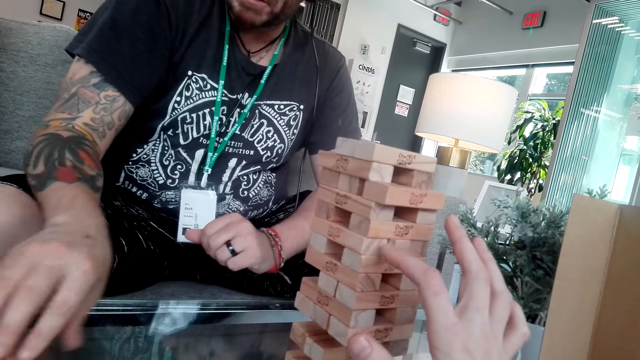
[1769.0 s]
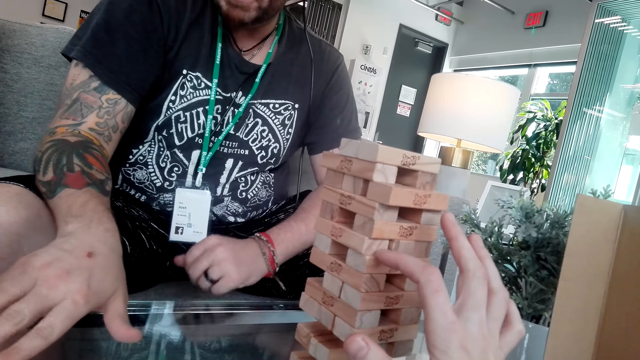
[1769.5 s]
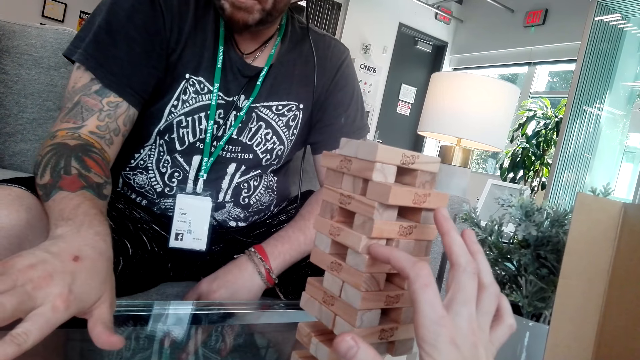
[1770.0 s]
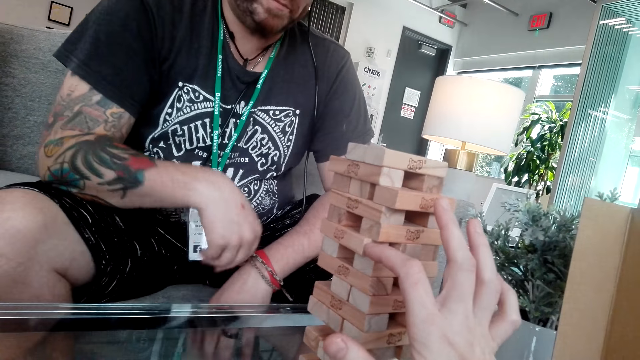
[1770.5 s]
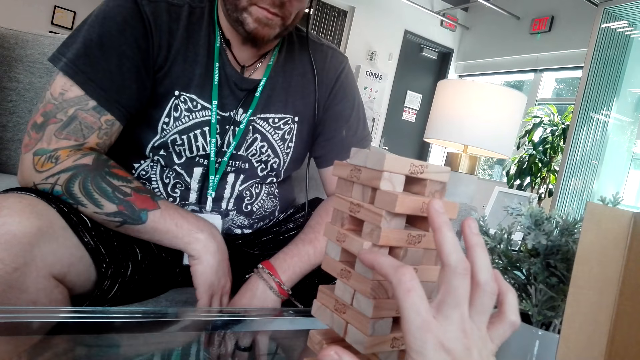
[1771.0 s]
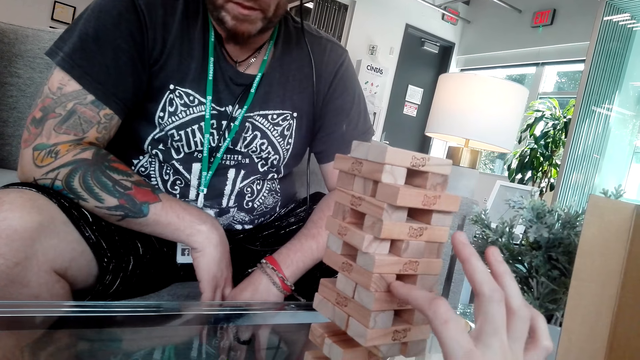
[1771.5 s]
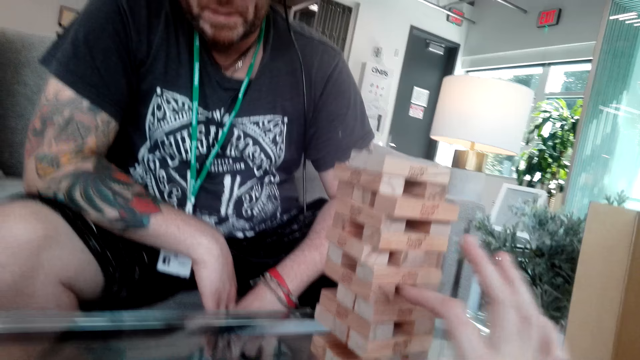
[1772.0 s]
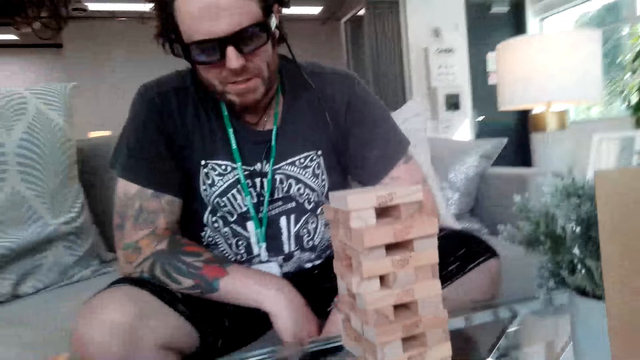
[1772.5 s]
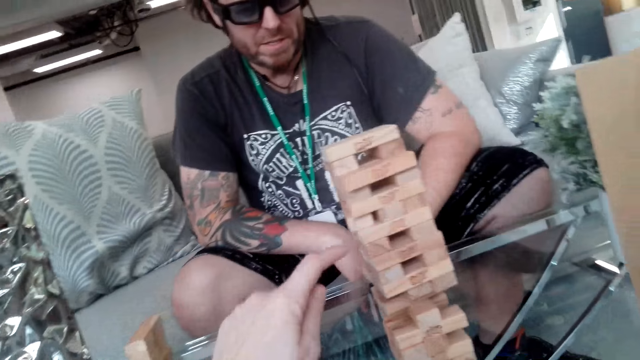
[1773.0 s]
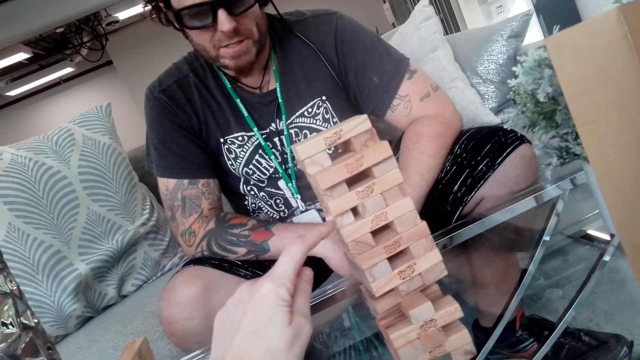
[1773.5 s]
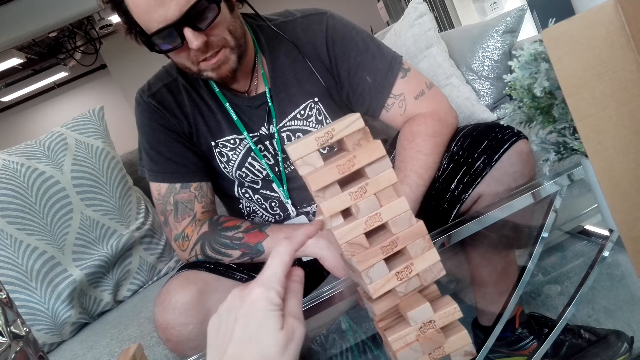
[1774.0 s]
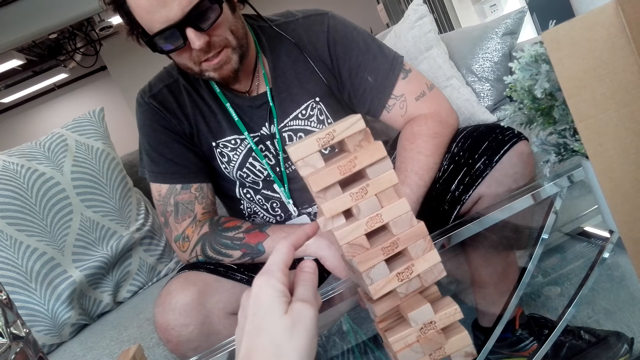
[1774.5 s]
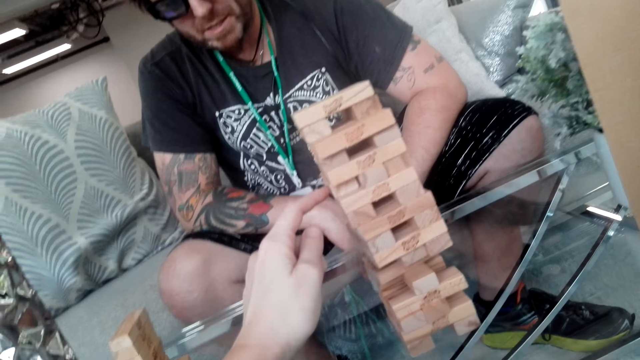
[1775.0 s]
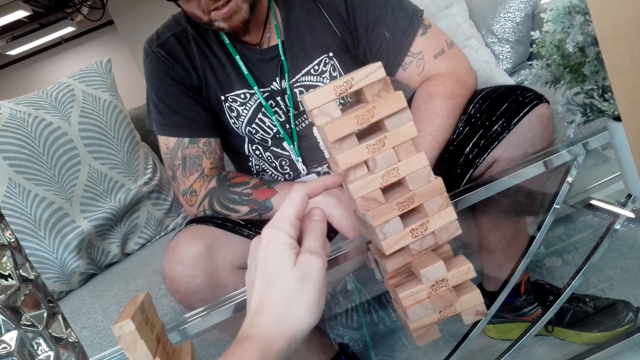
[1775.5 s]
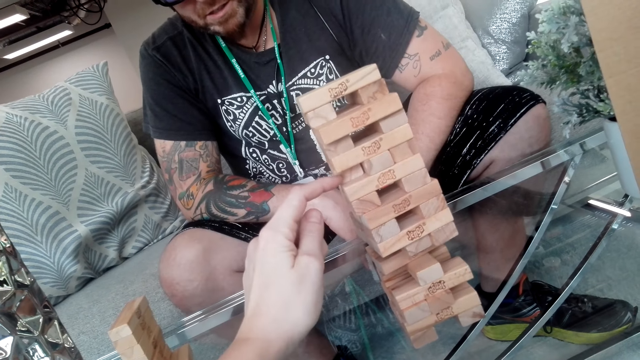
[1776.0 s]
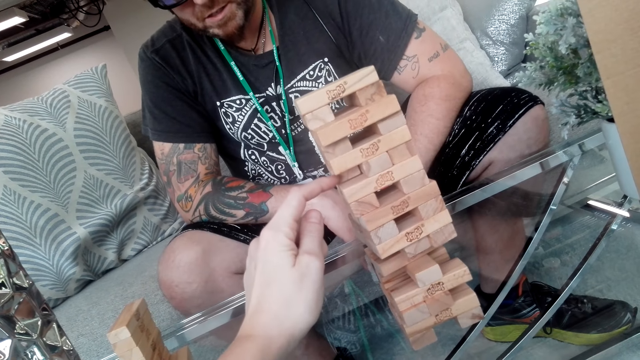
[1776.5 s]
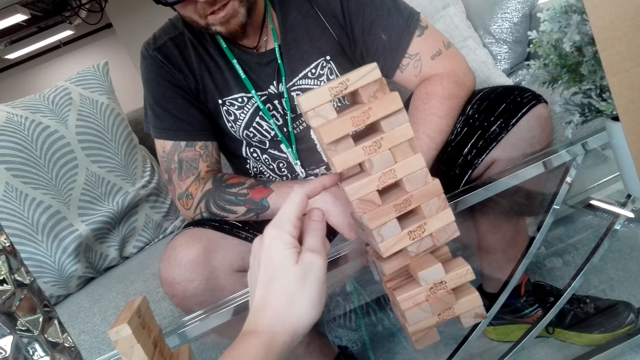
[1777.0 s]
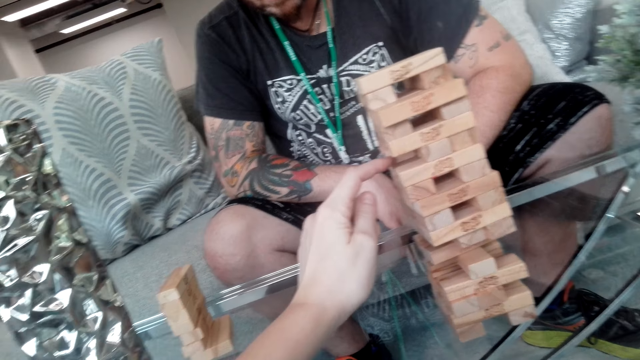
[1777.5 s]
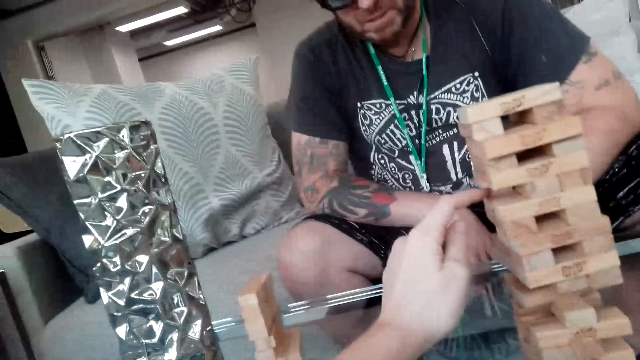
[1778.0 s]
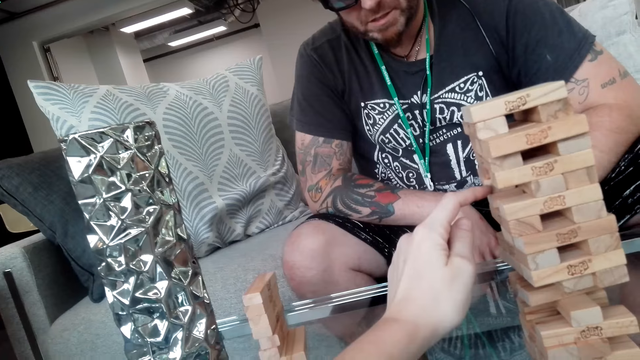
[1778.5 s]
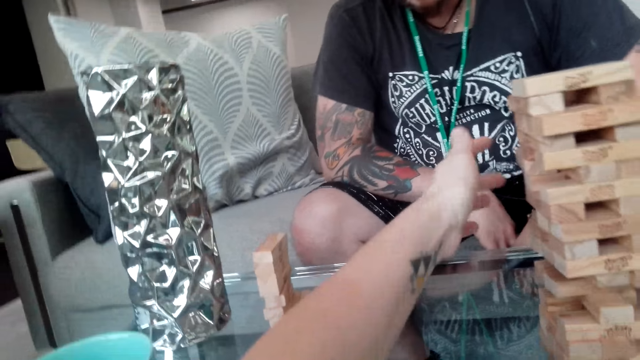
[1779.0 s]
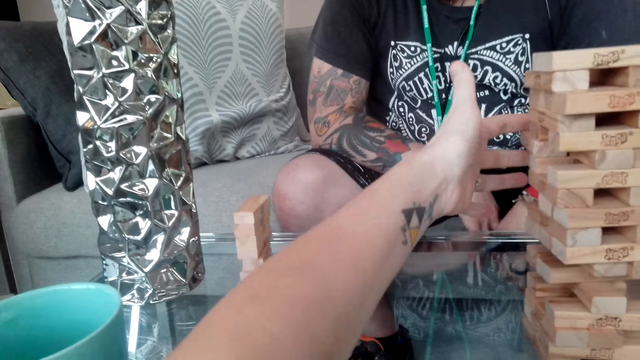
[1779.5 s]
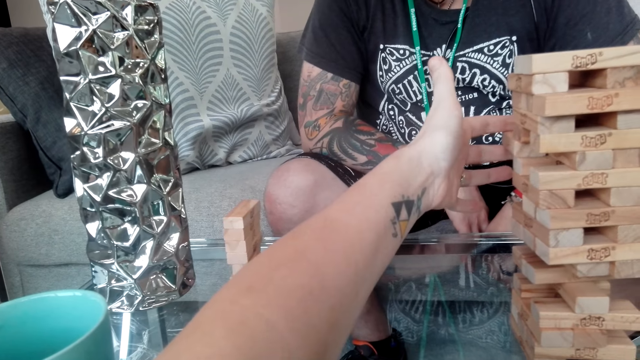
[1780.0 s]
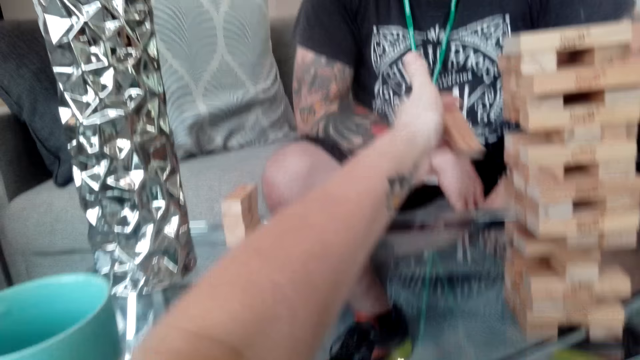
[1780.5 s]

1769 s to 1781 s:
The camera wearer plays the jenga game.

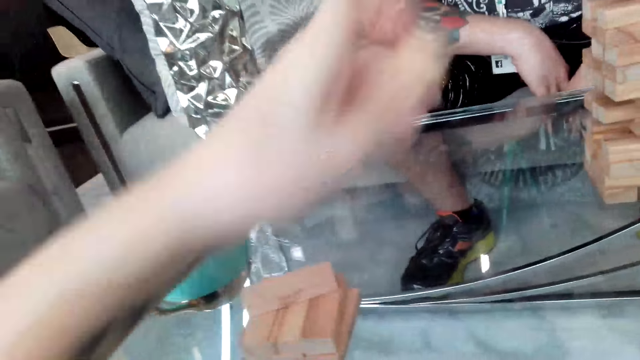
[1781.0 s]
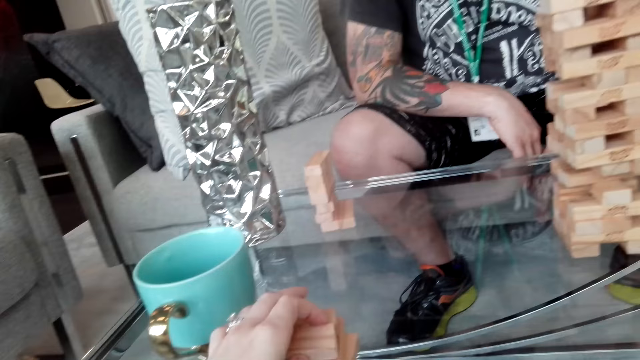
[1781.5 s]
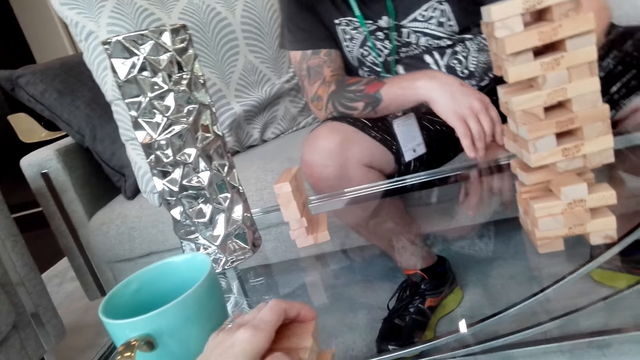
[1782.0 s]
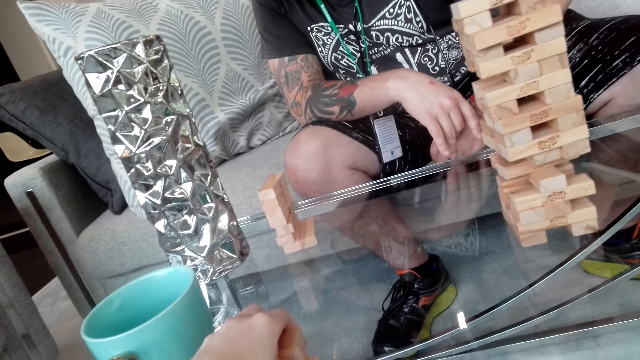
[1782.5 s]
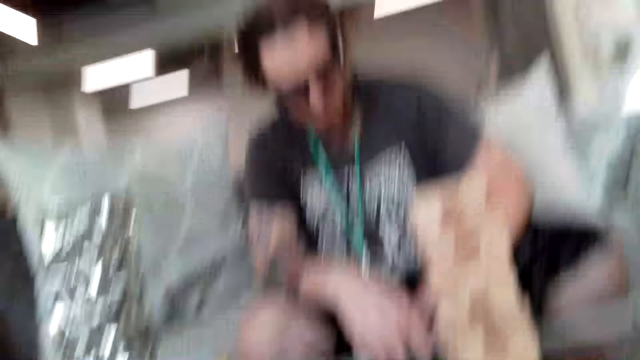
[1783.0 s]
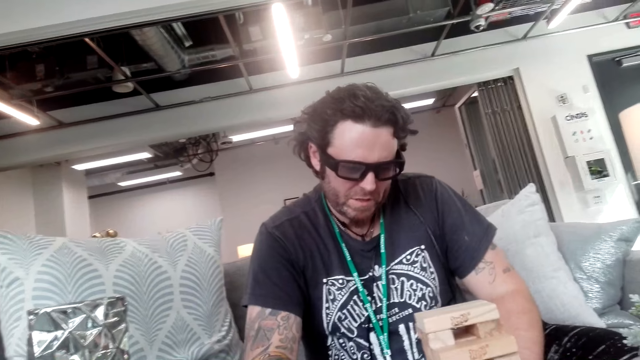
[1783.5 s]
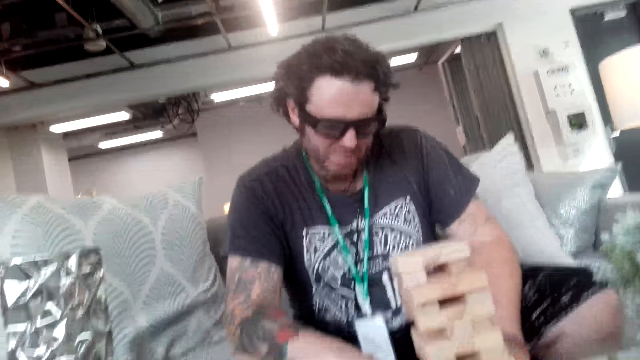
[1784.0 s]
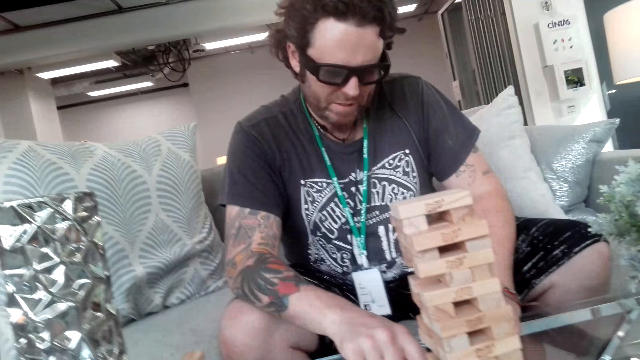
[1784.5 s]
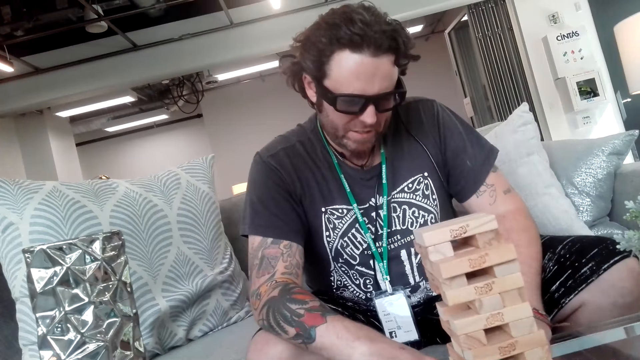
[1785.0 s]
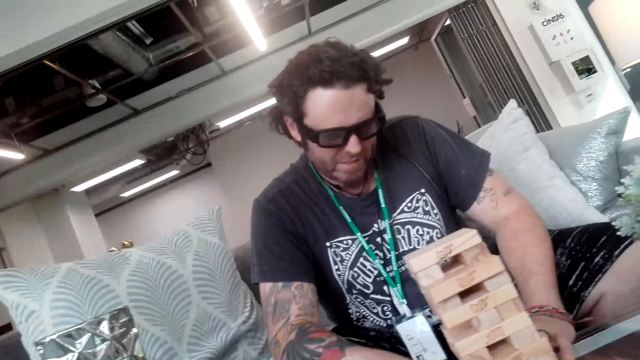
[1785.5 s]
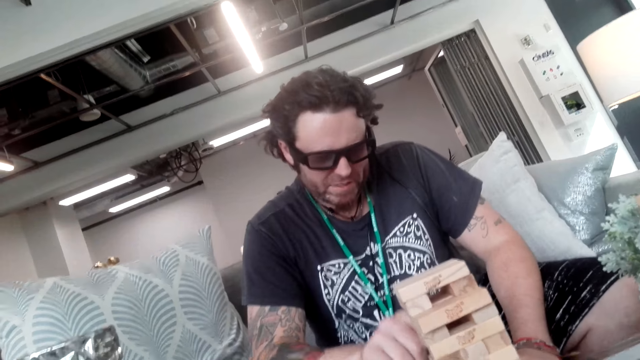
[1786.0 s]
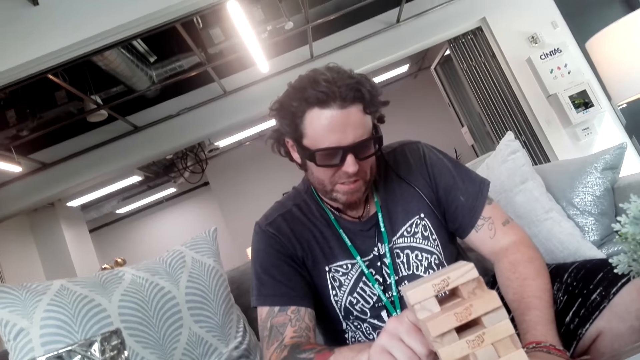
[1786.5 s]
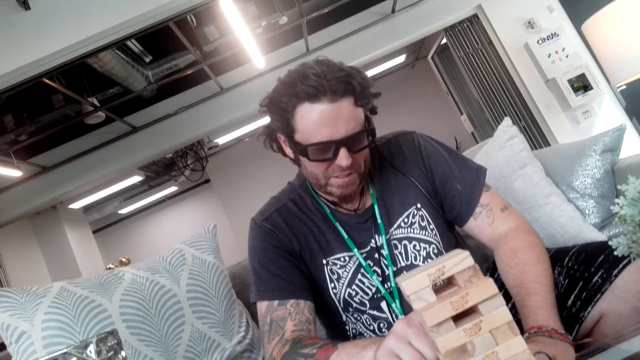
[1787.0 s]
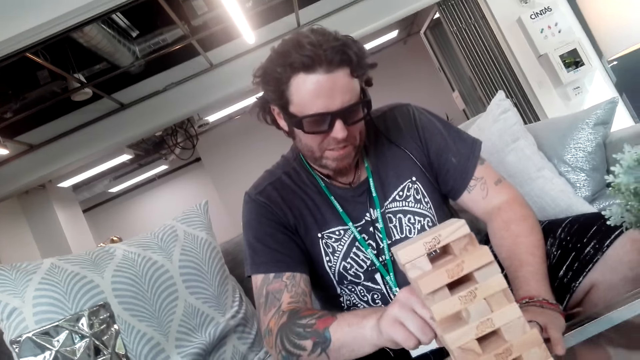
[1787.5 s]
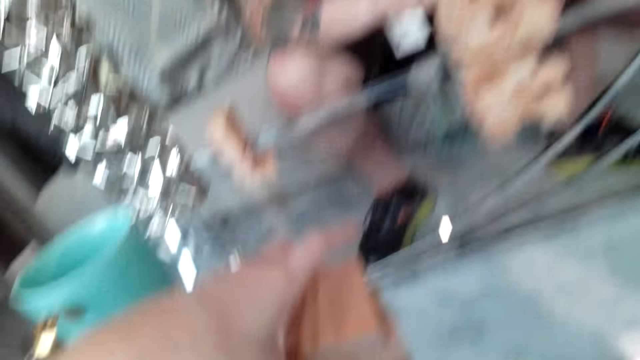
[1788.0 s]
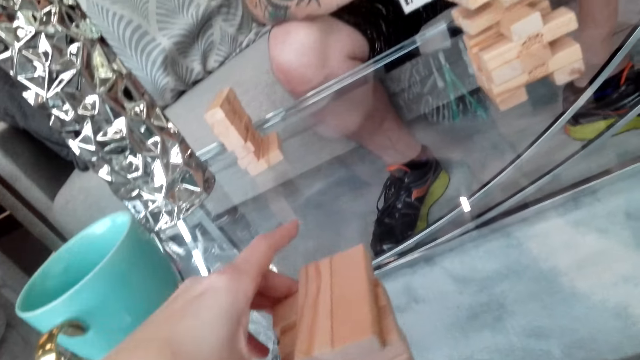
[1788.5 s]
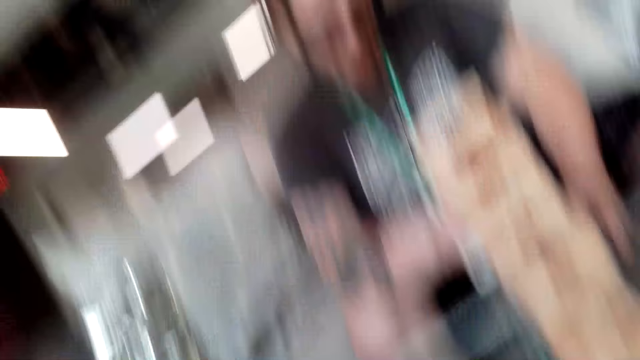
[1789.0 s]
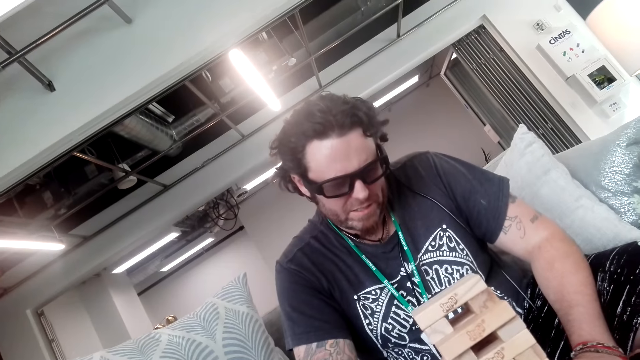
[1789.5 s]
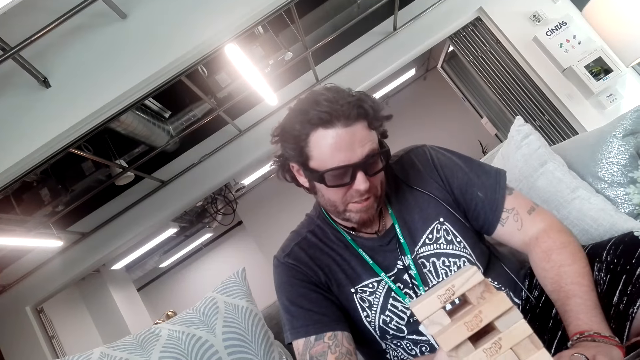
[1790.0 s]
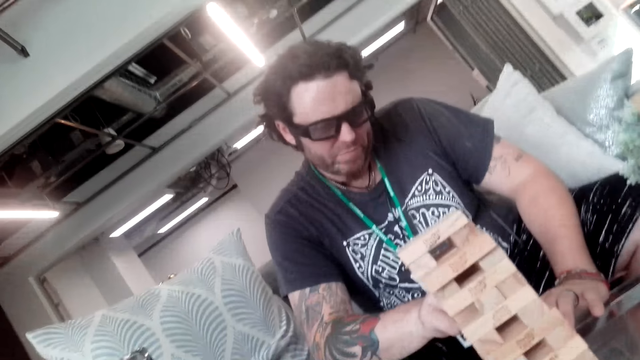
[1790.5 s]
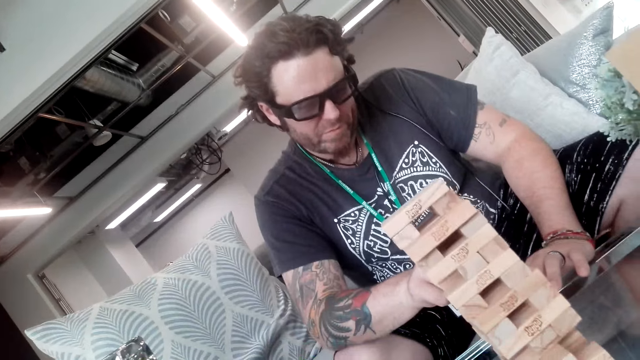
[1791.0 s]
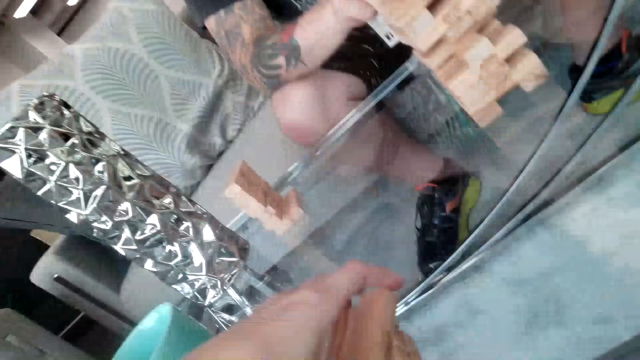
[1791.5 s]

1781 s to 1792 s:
A man plays the game.
